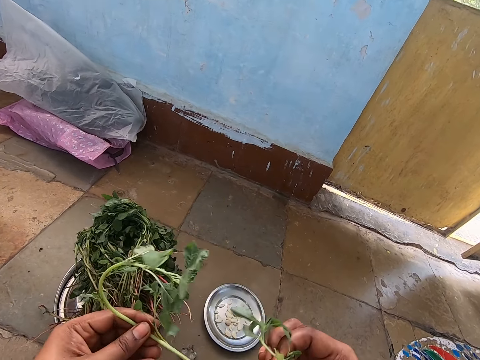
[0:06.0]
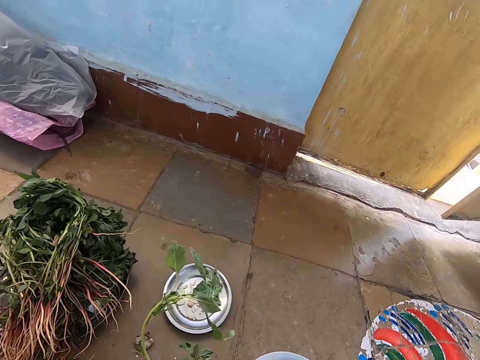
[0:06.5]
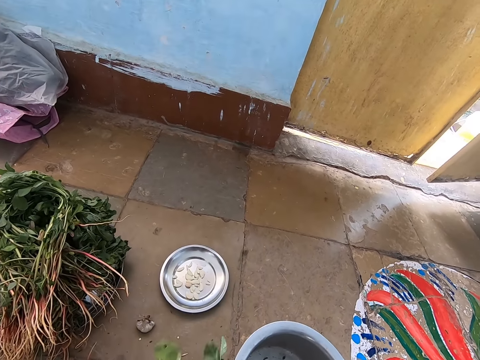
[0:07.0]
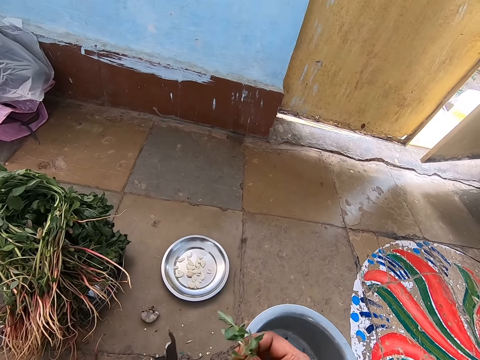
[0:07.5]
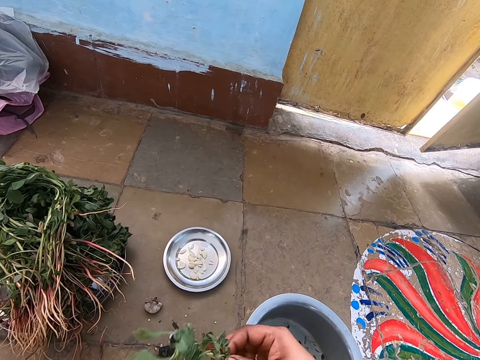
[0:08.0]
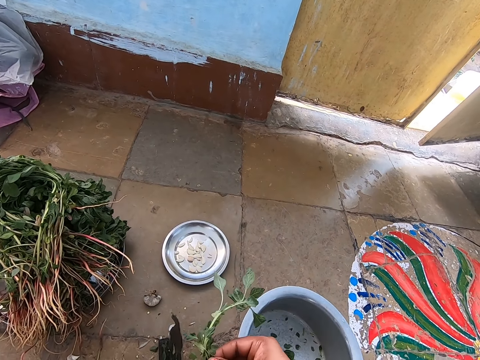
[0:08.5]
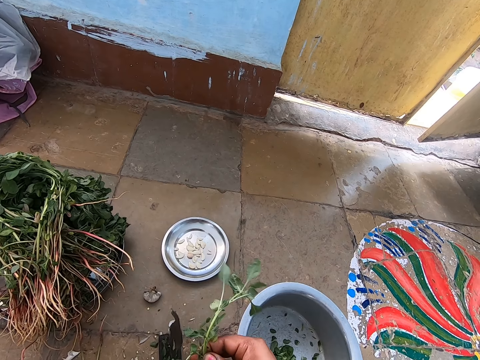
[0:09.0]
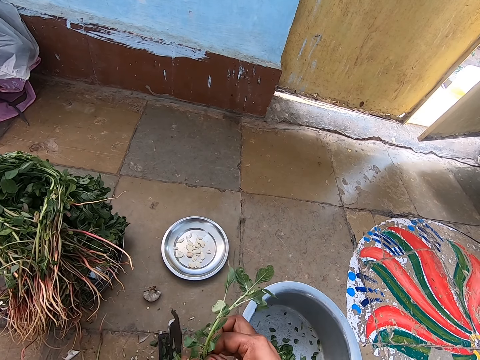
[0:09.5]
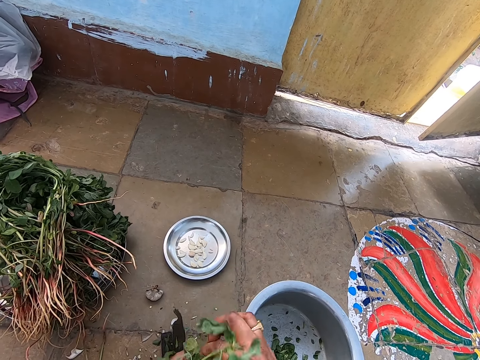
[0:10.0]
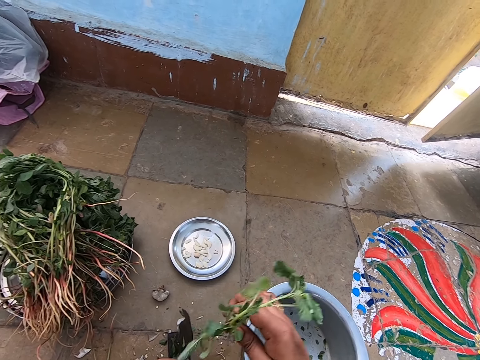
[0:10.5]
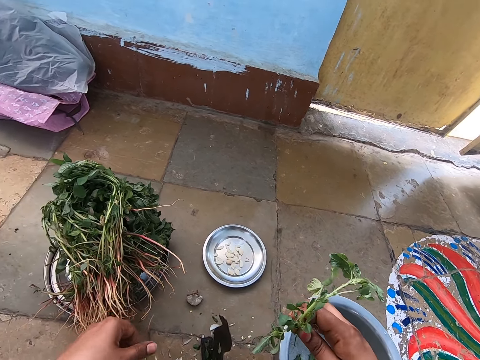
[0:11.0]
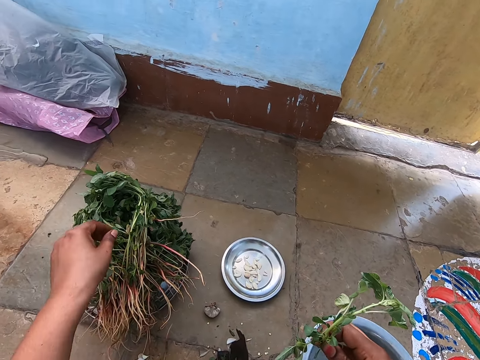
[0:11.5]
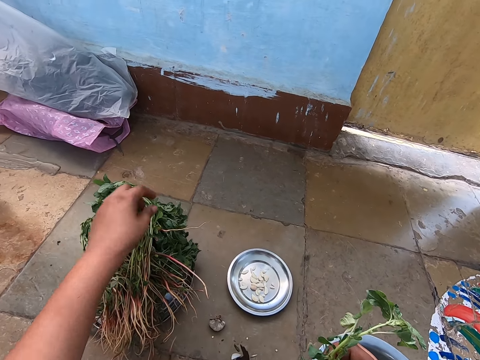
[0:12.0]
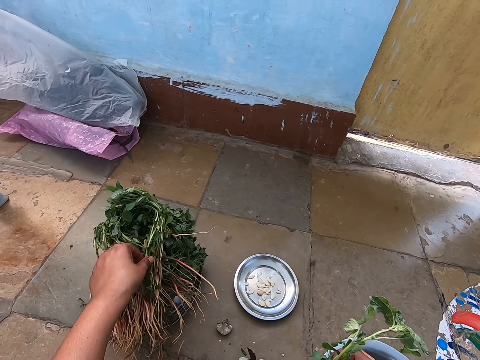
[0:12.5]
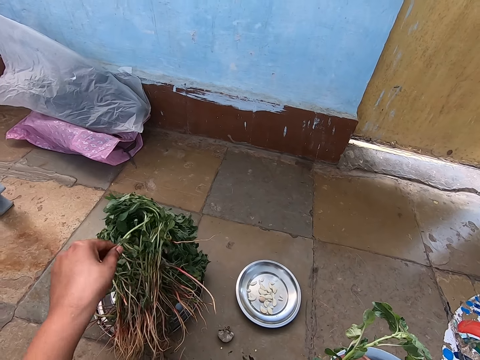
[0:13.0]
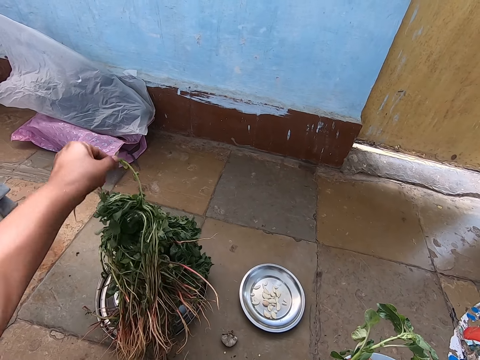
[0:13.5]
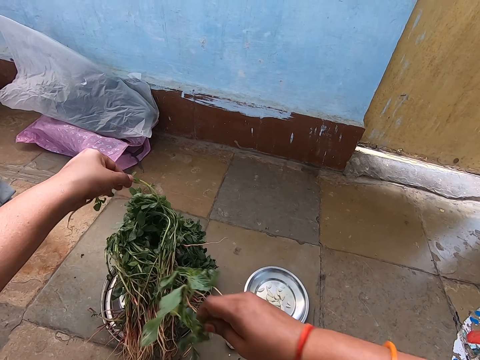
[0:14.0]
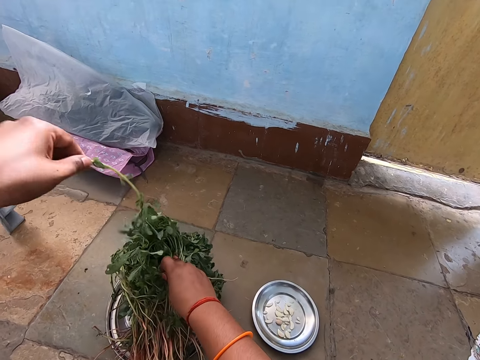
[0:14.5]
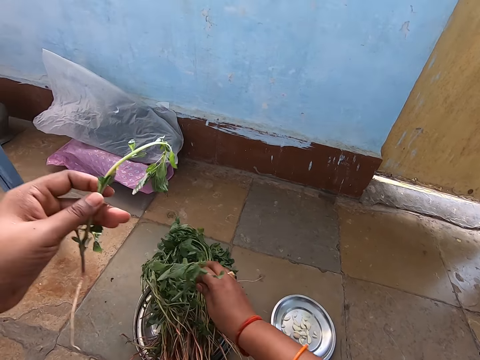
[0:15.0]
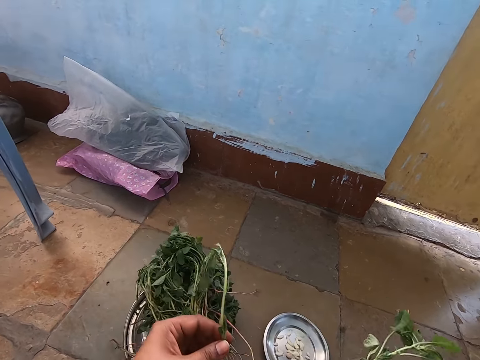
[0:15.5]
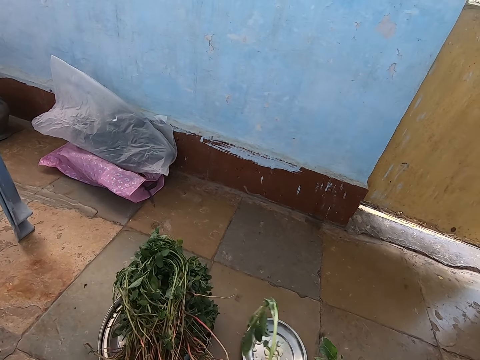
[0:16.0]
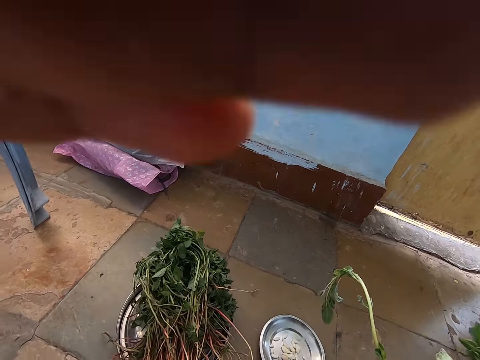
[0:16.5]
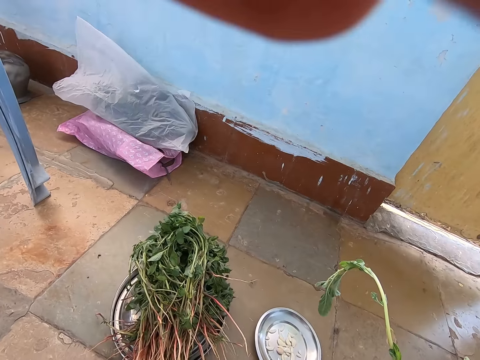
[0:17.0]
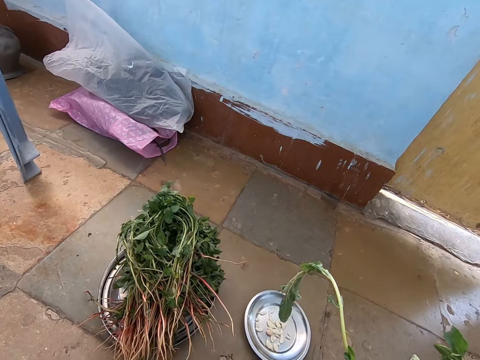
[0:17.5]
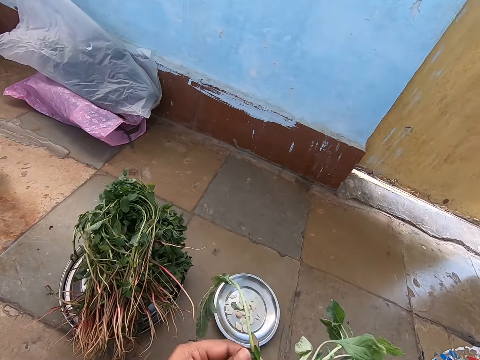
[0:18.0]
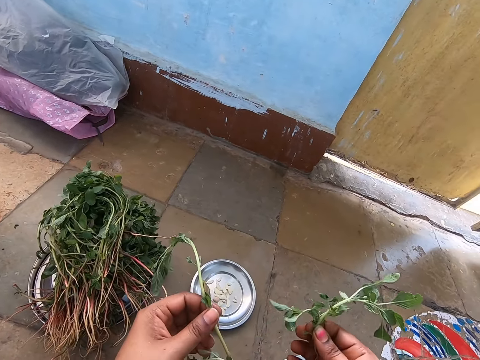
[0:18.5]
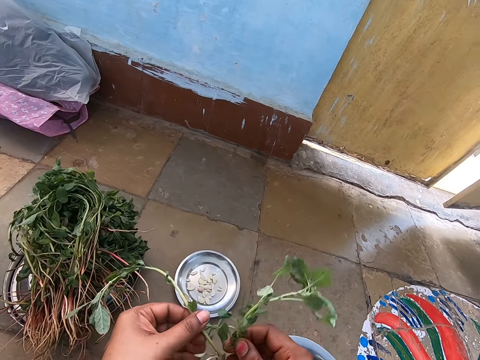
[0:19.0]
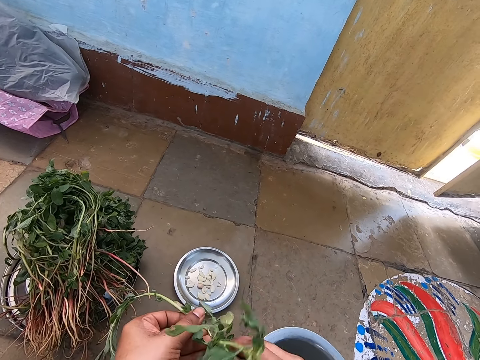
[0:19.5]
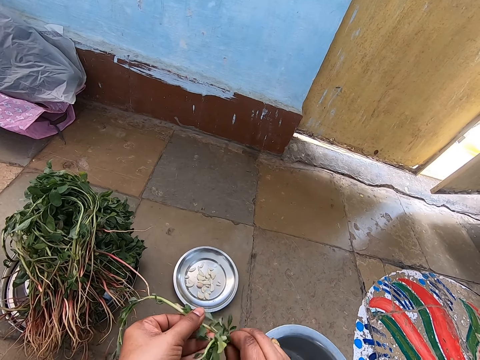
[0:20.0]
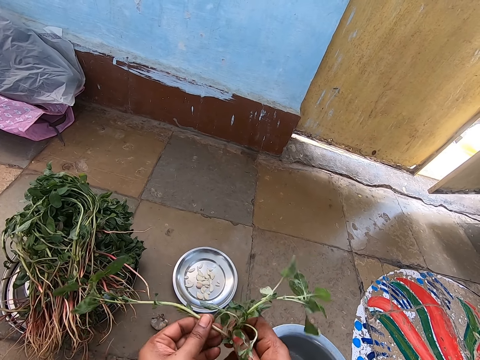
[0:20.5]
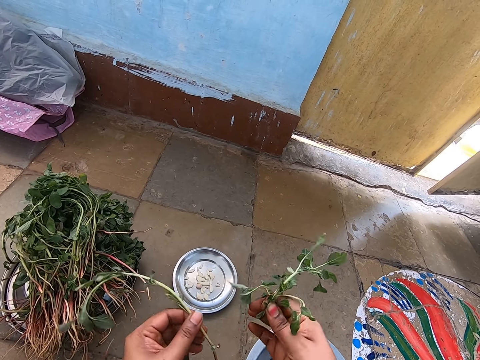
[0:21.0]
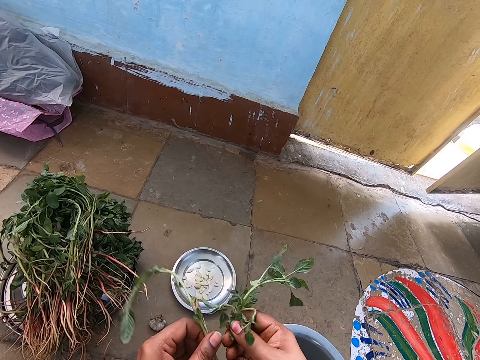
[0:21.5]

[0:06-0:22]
The camera wearer removes the leaves from the stalk. She picks a jute mallow from the stainless bowl on the ground with her left hand. She adjusts a camera on her head with her left hand. She holds the jute mallows in both hands. She takes the leaves.

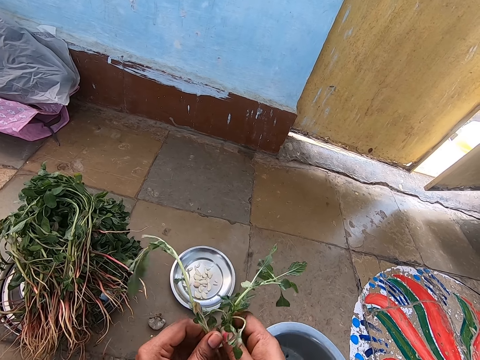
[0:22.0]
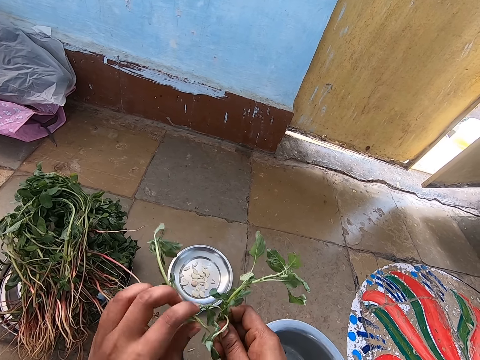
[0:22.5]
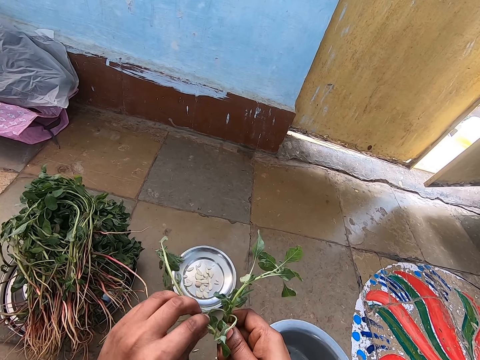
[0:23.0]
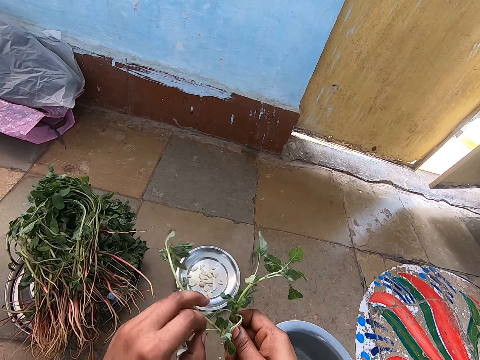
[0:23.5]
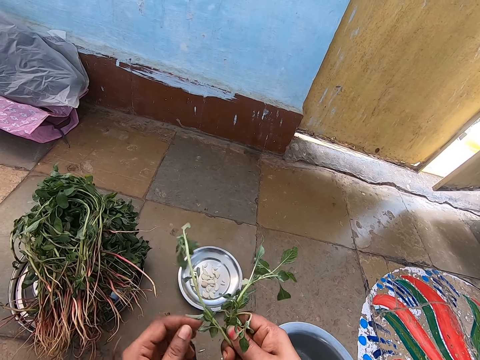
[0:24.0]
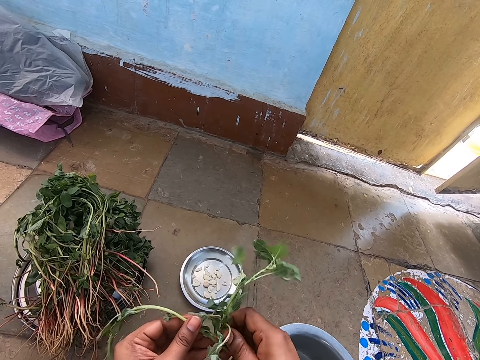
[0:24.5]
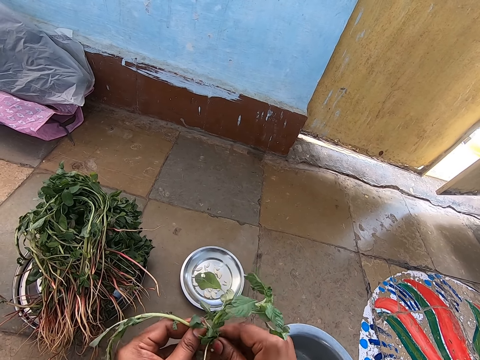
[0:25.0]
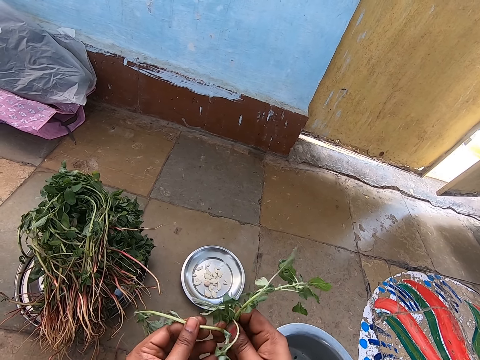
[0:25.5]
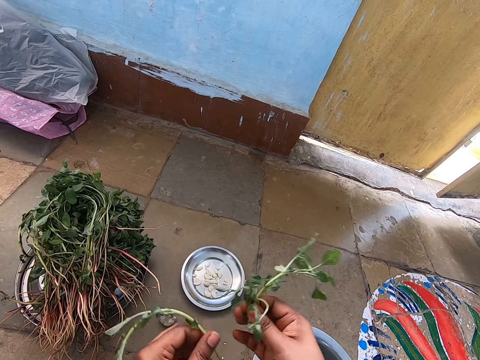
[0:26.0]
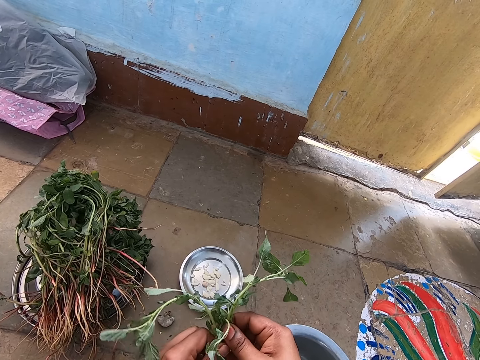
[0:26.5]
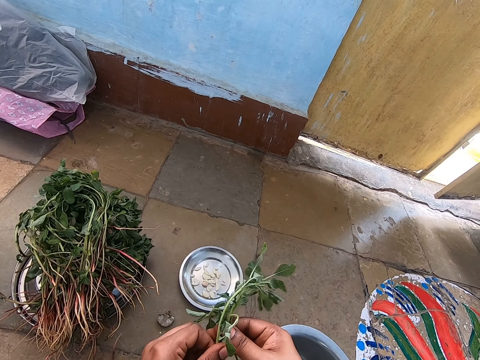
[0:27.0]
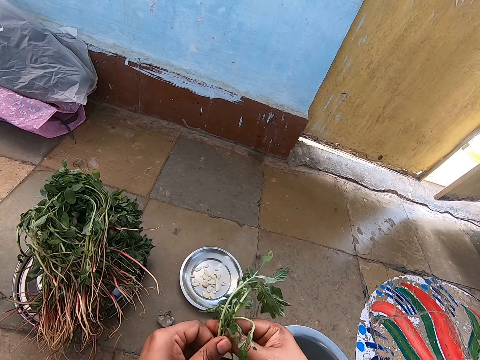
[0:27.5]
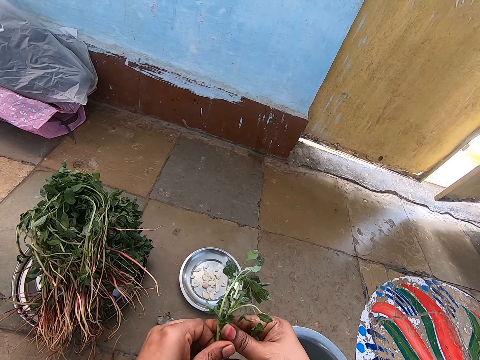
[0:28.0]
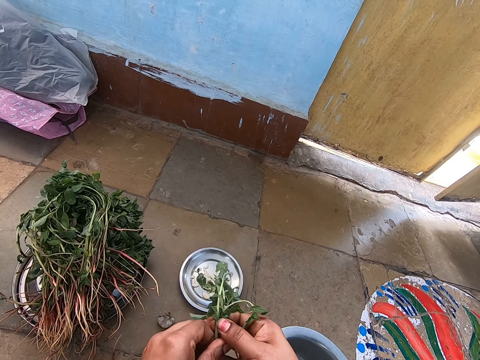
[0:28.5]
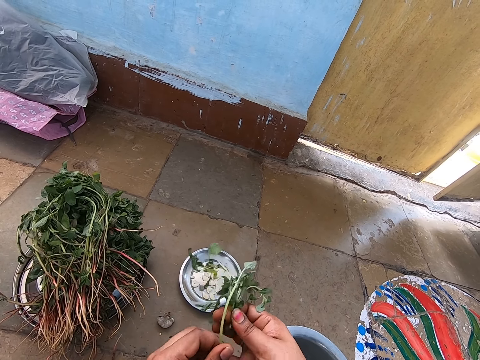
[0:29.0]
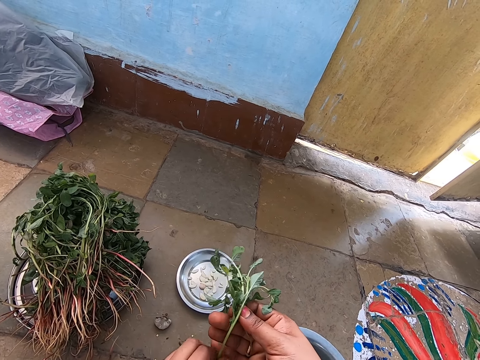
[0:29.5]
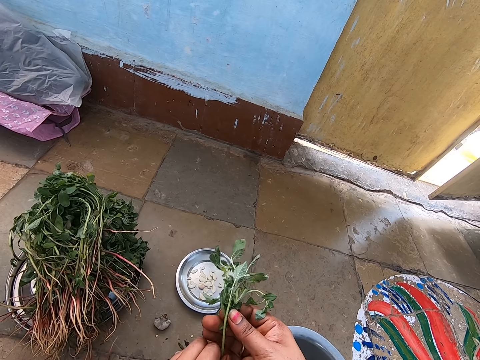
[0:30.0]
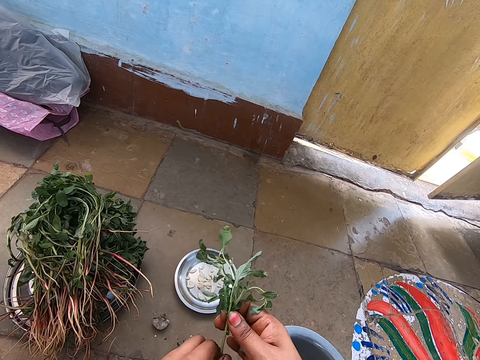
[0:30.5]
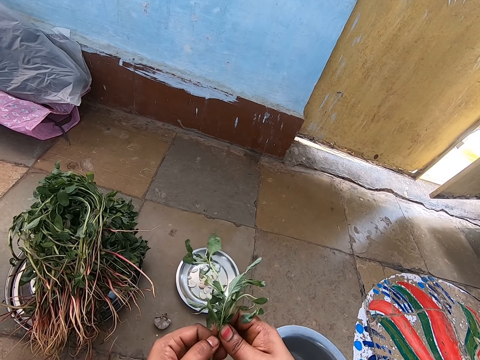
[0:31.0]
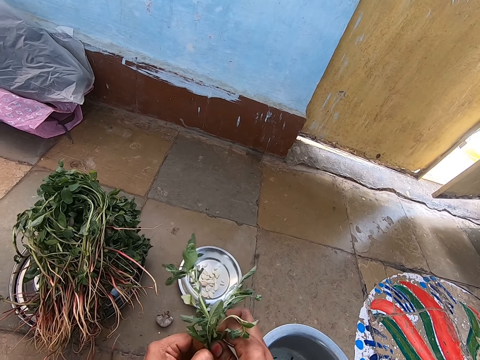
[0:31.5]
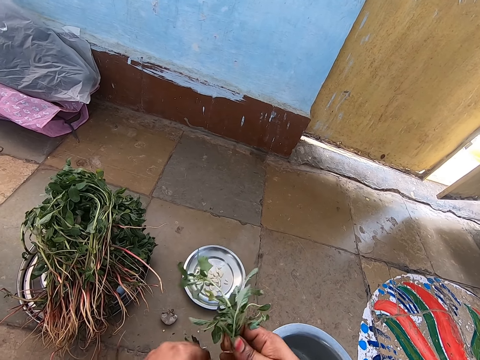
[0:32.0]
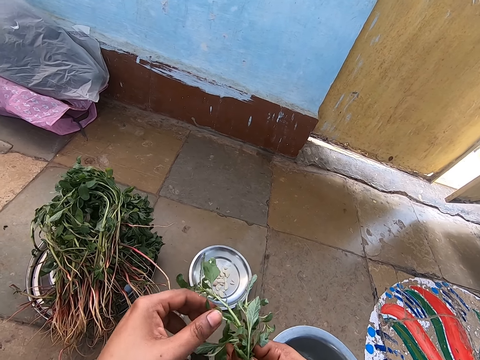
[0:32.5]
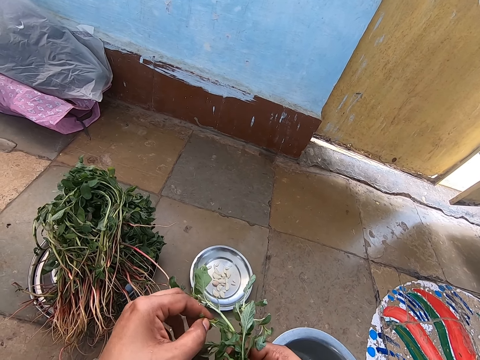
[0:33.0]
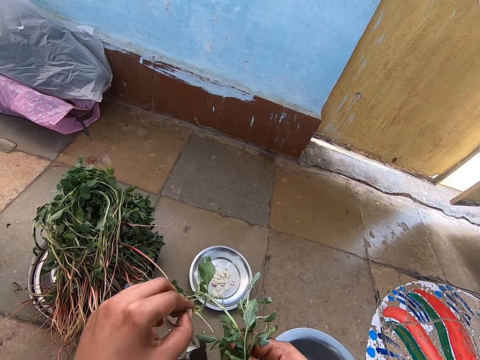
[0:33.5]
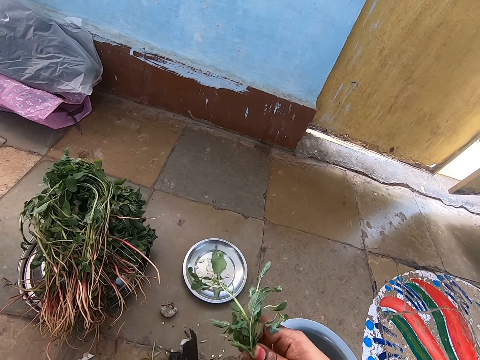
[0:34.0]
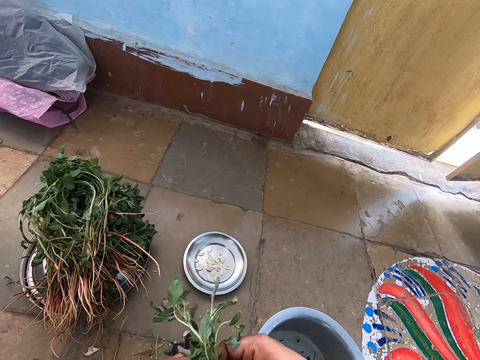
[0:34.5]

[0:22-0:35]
The camera wearer collects the jute mallow in her left hand with her right hand. She plucks the jute mallows with both hands.
